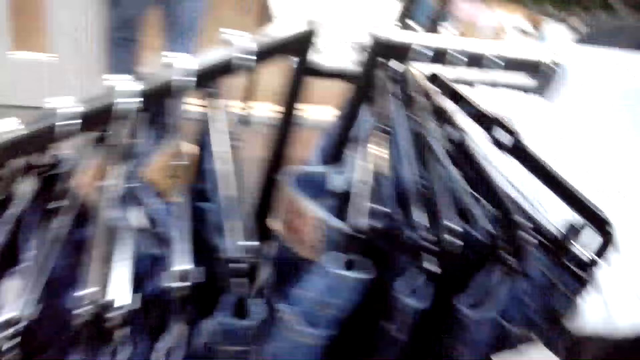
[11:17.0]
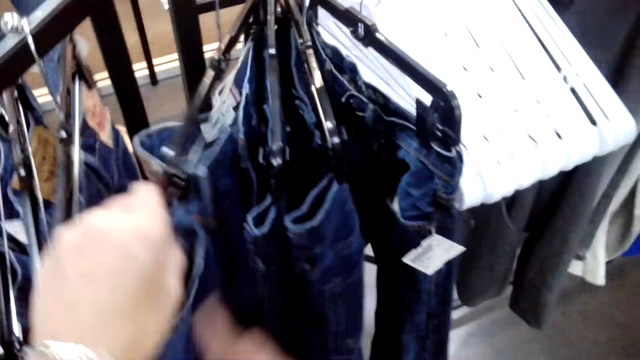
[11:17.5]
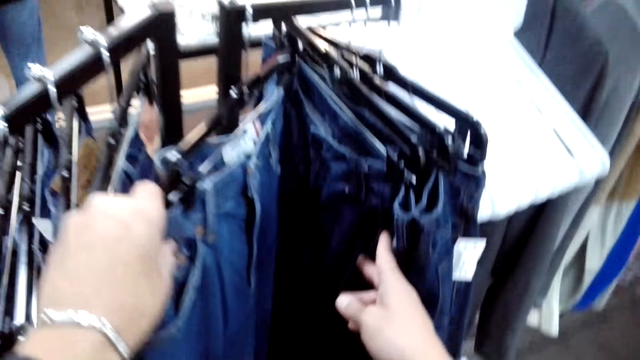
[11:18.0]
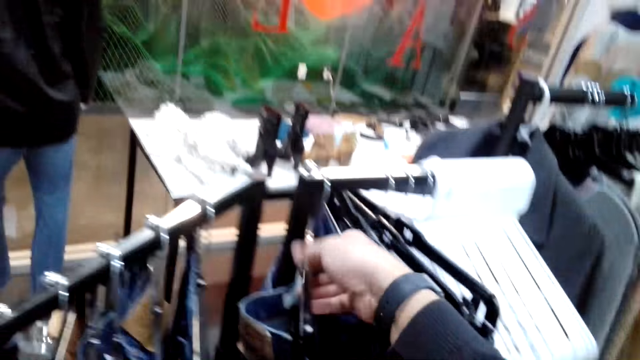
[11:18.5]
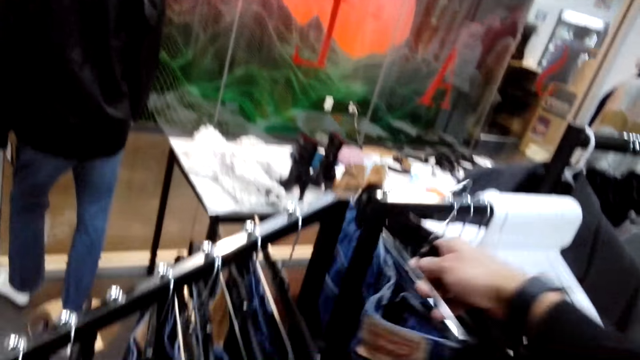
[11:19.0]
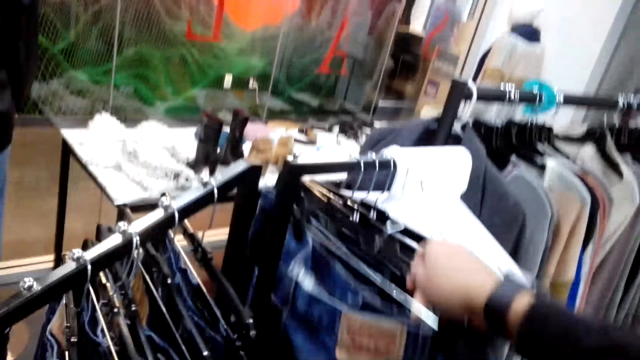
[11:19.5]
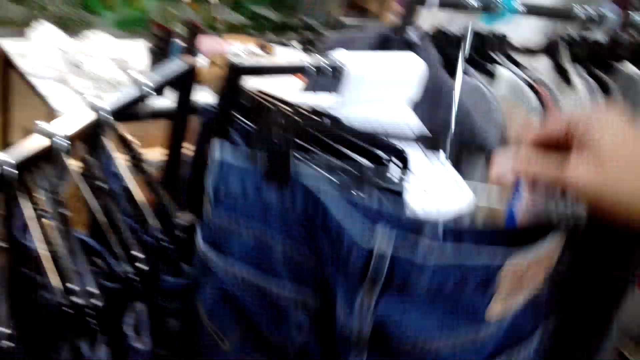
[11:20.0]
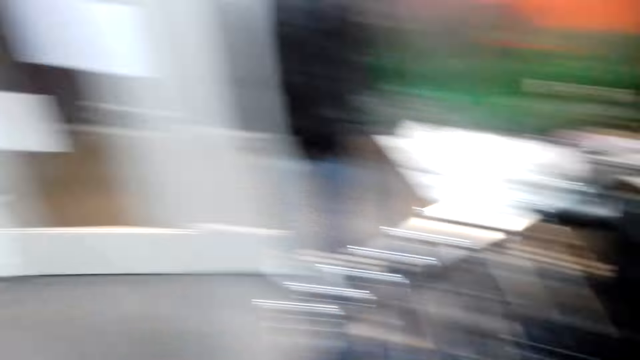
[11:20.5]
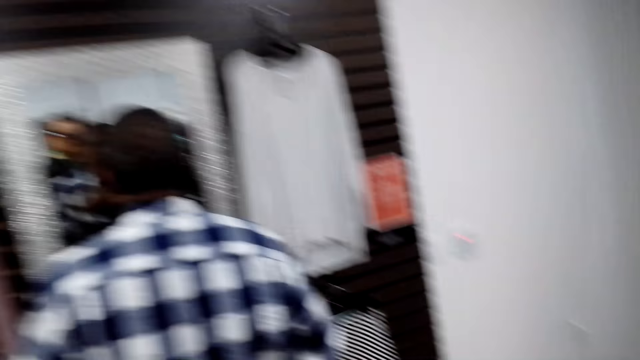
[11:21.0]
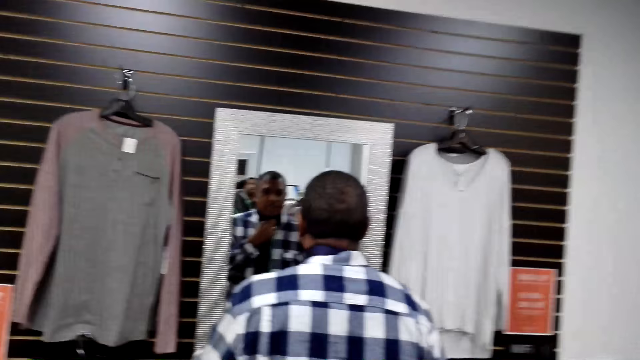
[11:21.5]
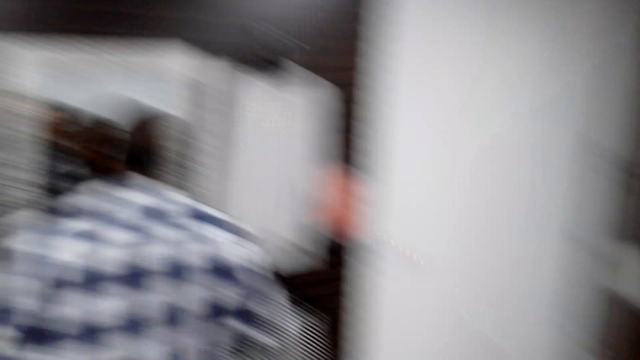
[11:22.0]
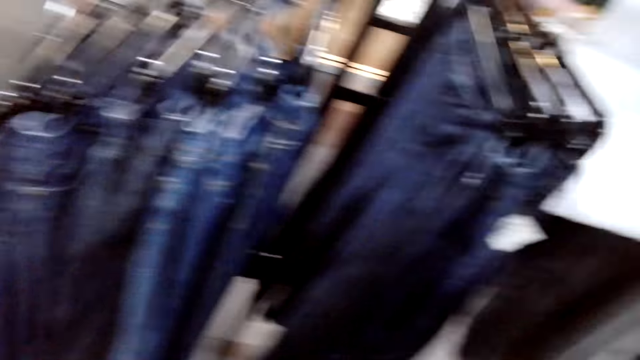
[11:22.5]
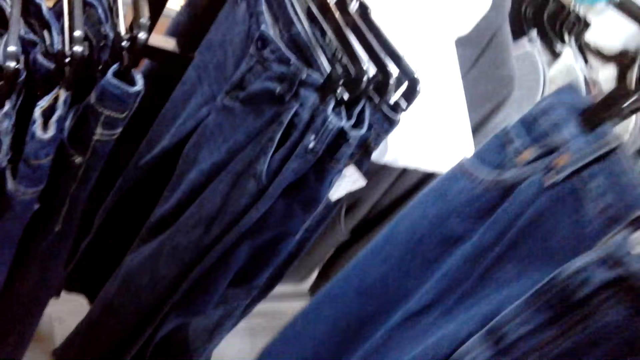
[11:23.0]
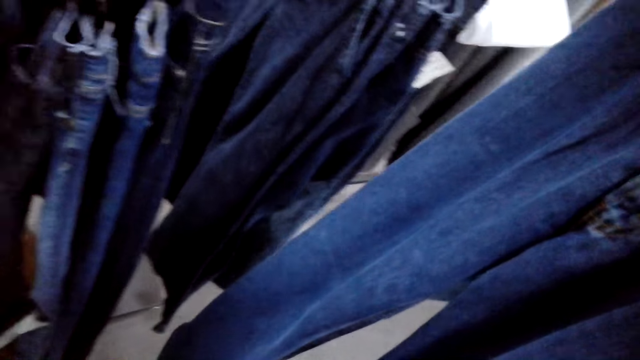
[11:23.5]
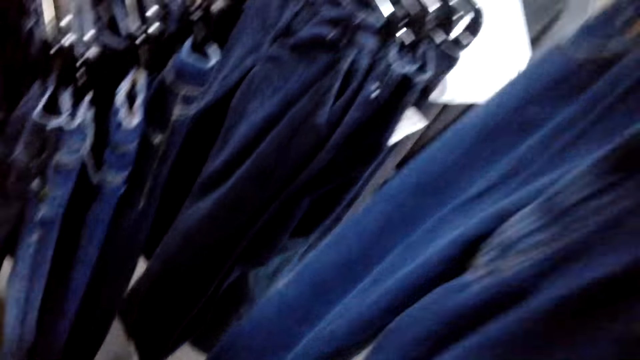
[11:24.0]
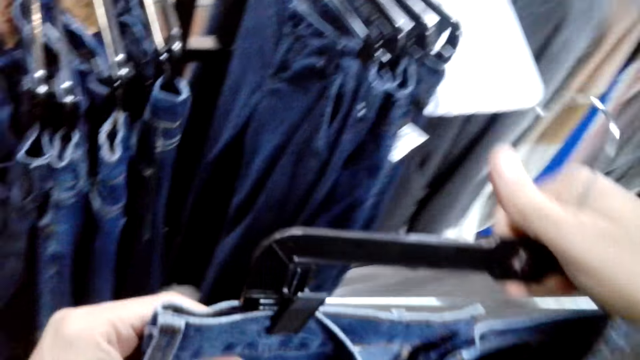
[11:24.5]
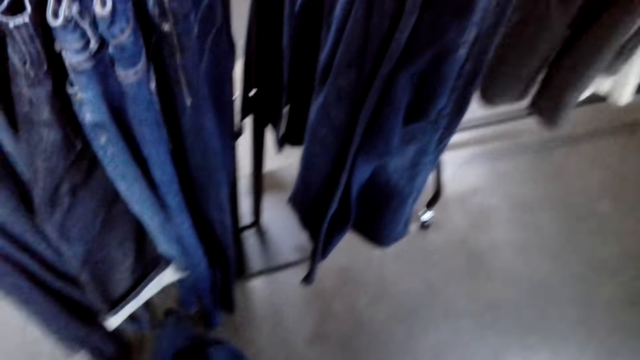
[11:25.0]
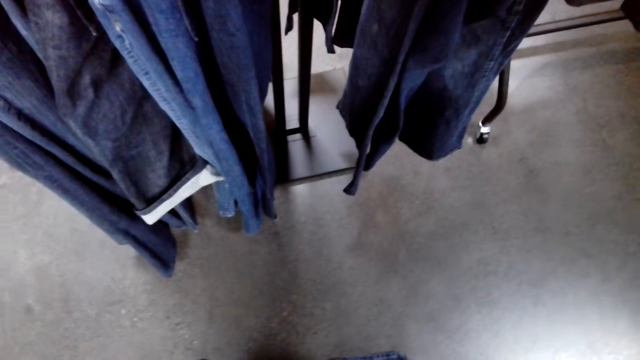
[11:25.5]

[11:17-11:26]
The camera wearer removes the blue jeans in the hanger from the hanger. They look at the clothes. They lift the trouser. They look at the mirror.

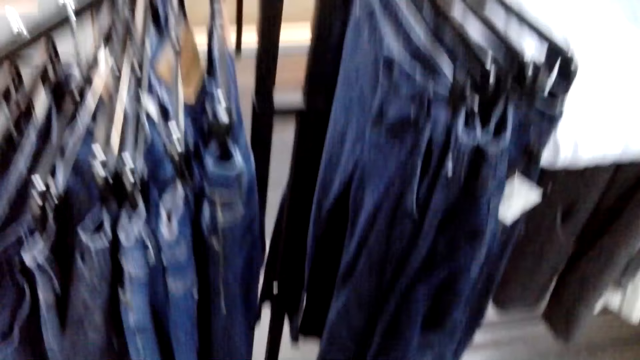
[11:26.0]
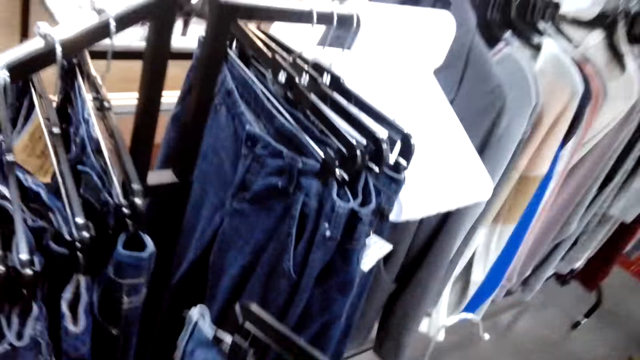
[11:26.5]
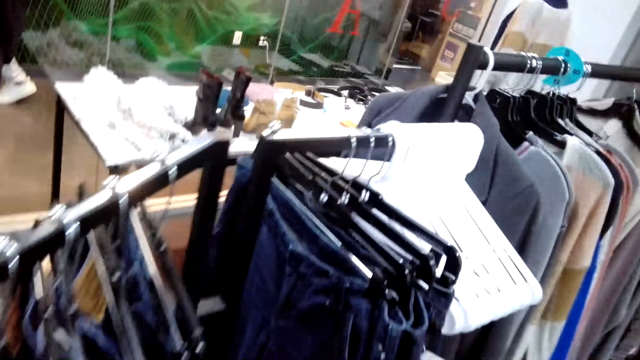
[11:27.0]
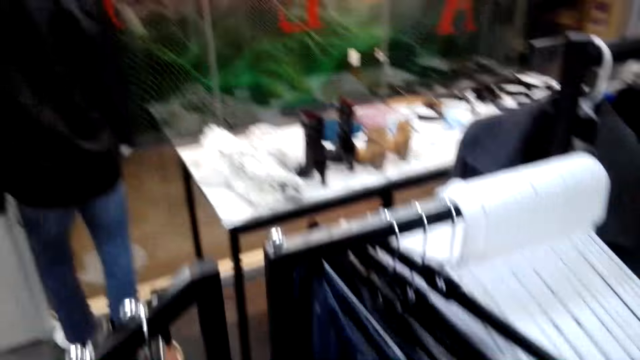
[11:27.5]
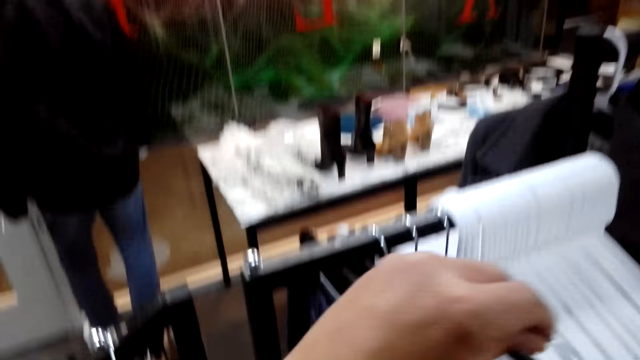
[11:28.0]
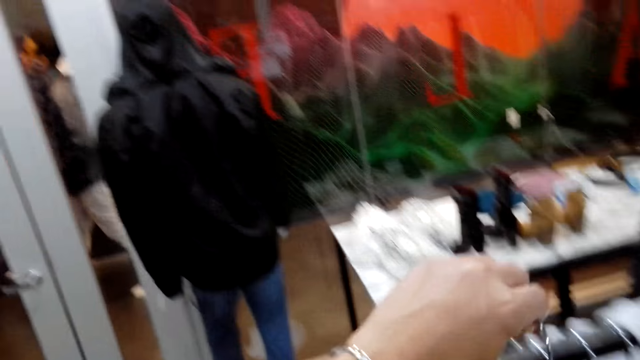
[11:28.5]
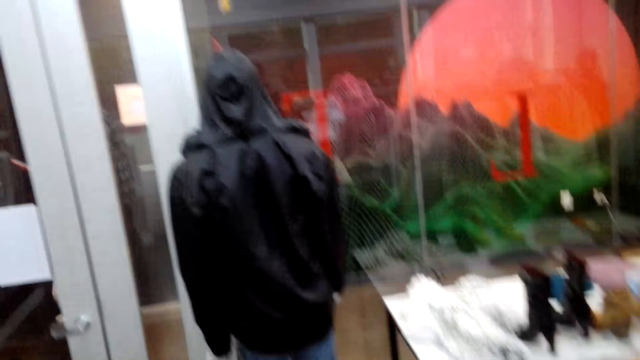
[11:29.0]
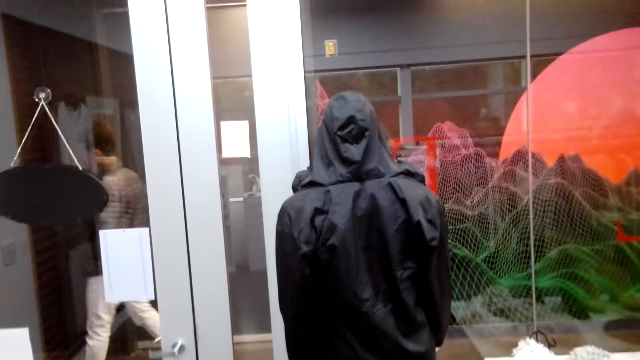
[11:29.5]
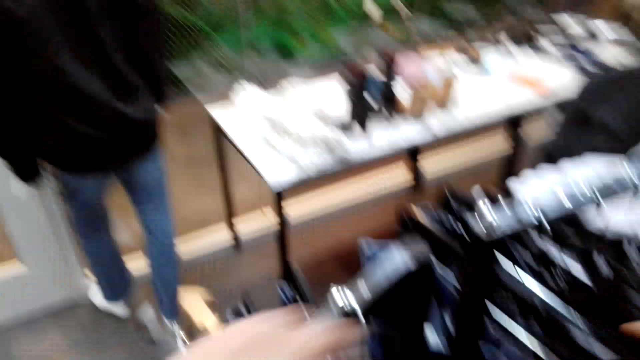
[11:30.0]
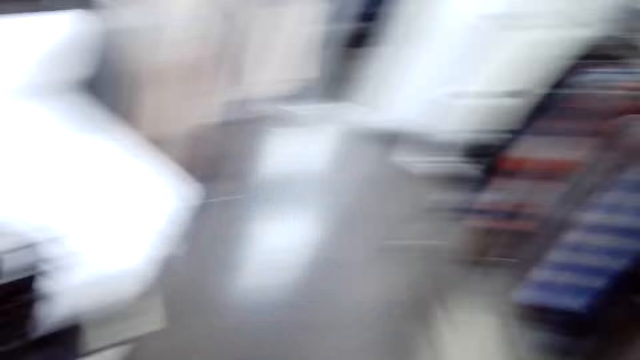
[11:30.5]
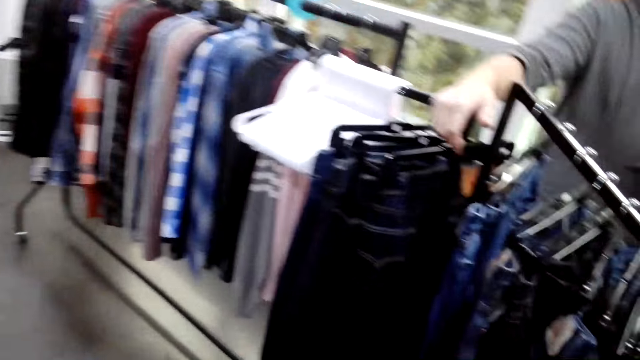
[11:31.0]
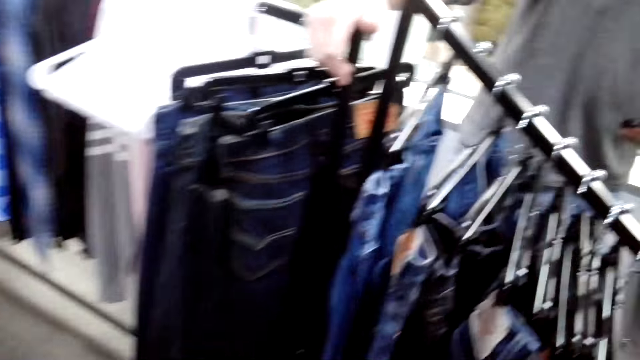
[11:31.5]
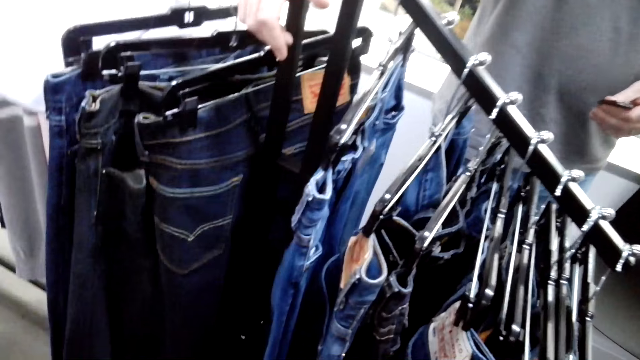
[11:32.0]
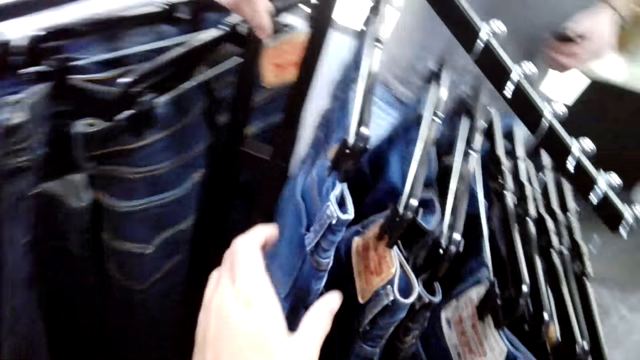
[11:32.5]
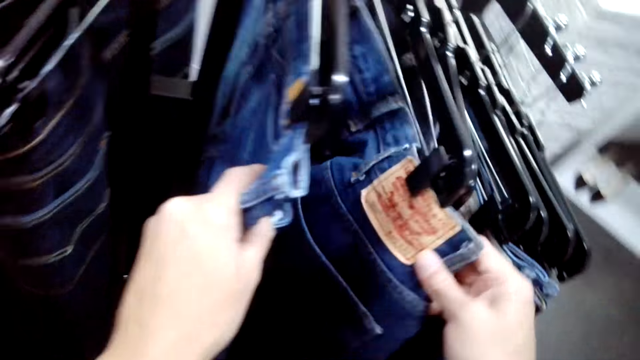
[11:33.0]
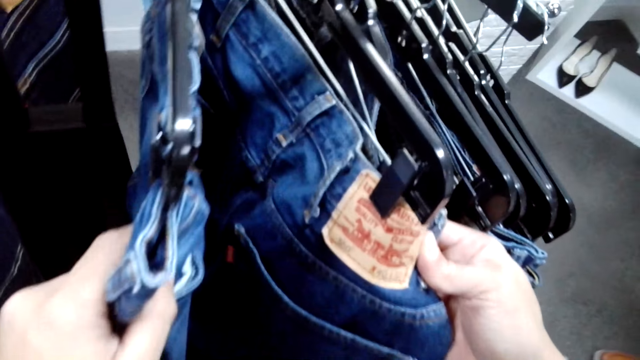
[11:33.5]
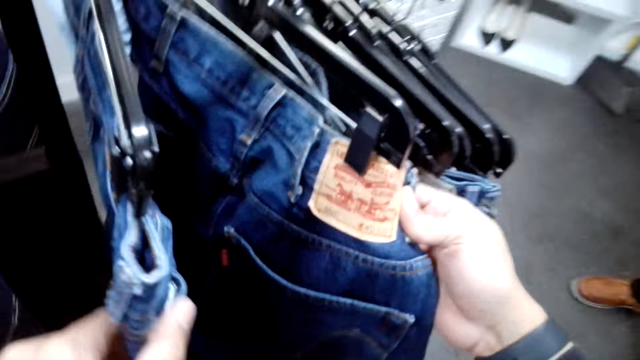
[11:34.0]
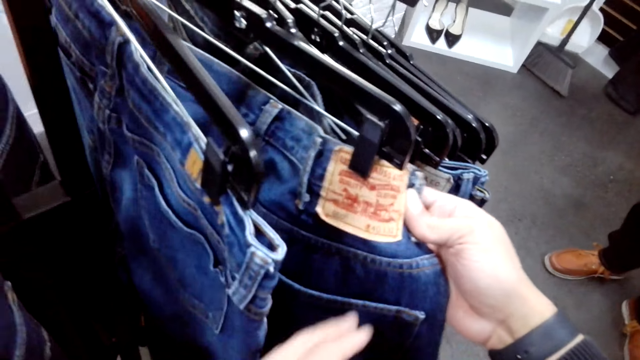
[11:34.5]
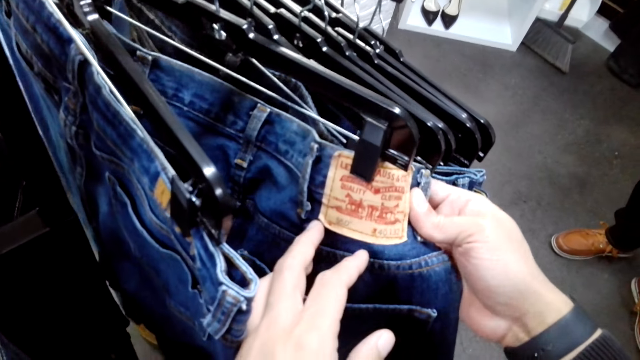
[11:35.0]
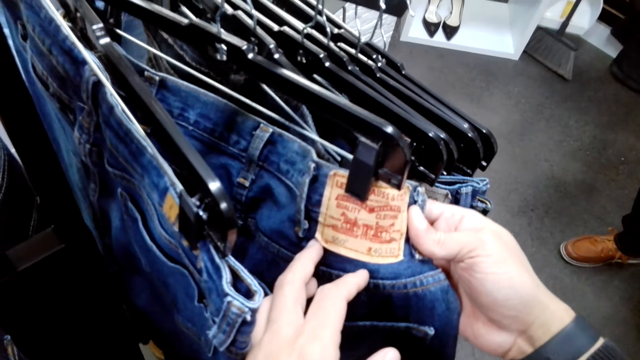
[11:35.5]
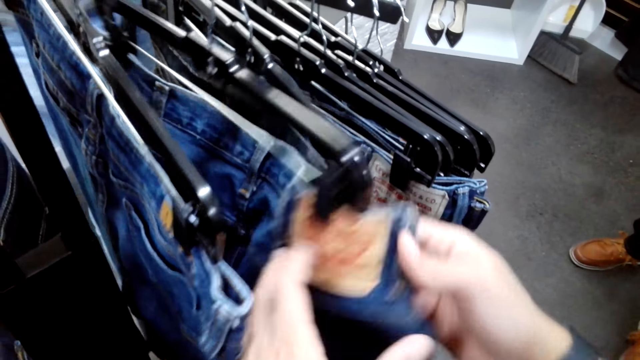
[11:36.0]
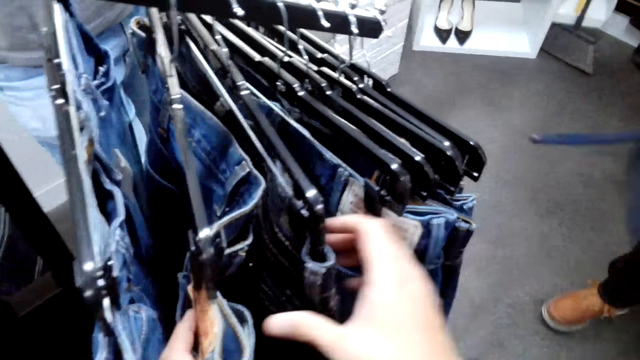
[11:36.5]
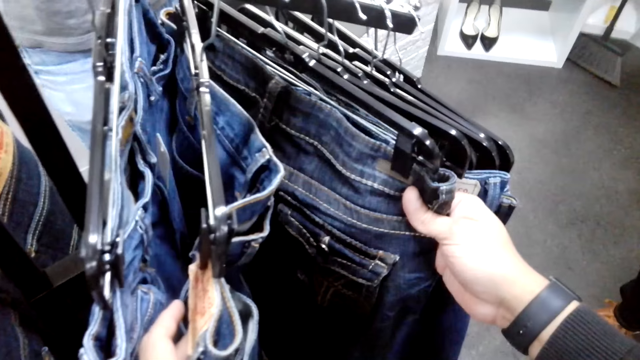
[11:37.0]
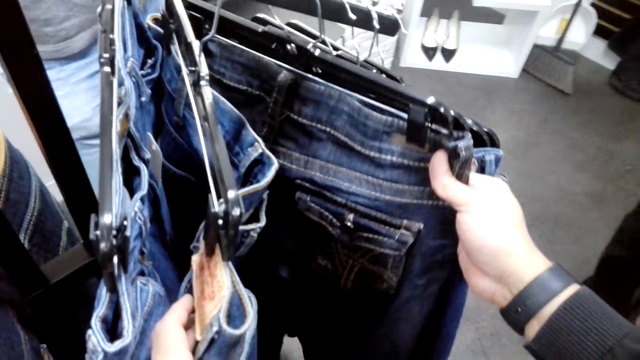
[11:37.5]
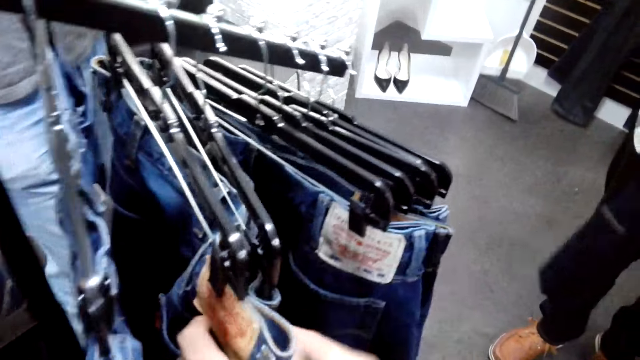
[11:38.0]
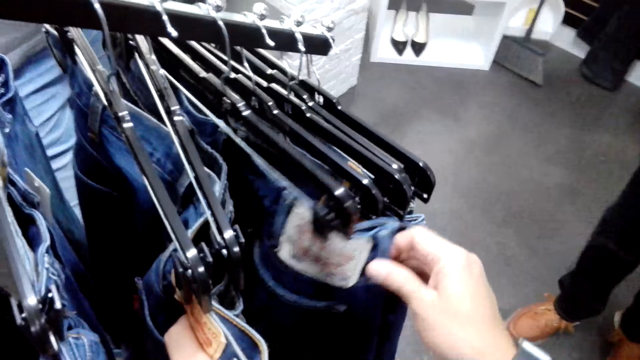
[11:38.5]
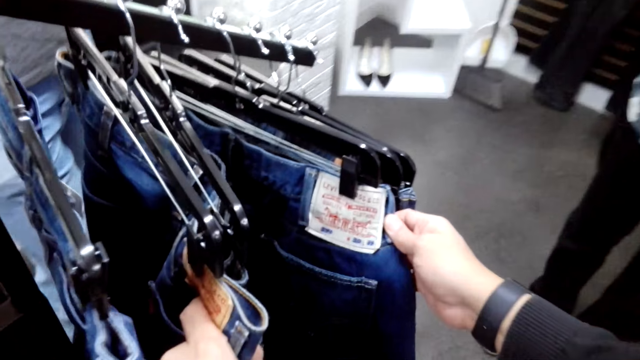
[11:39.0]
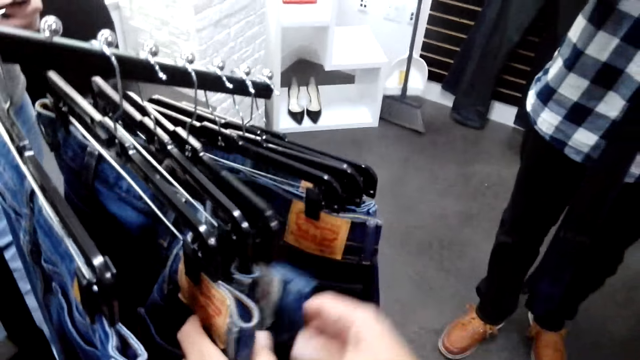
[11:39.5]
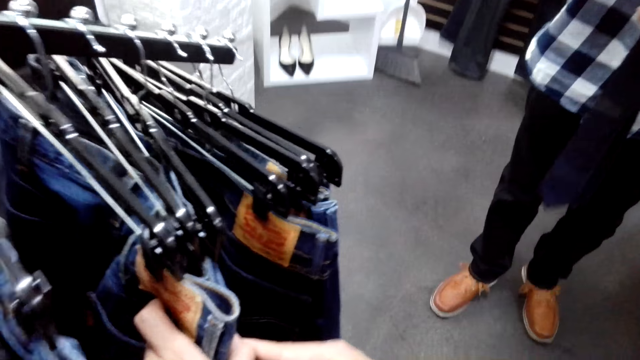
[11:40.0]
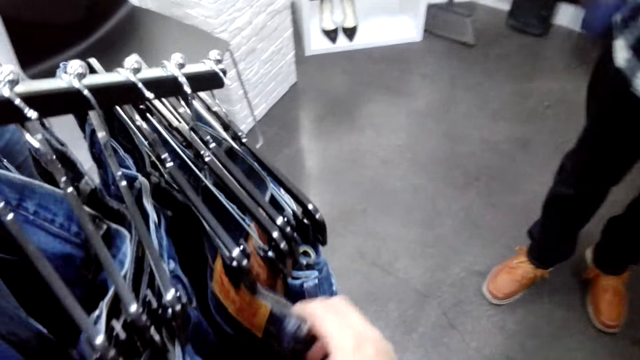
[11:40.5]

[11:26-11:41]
The camera wearer returns the jeans or trouser back on the hanger. They look at the trousers. They look through the blue jeans on the hanger.
